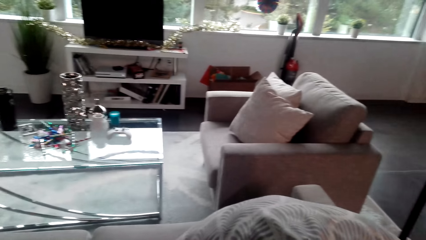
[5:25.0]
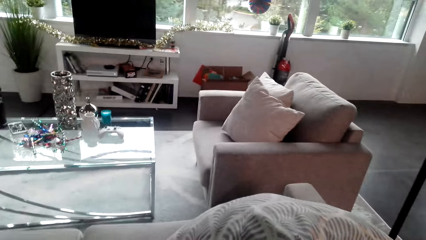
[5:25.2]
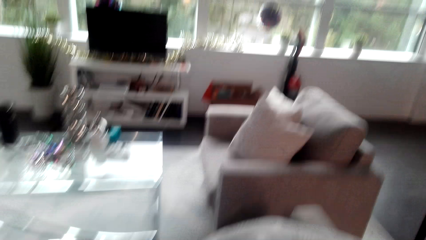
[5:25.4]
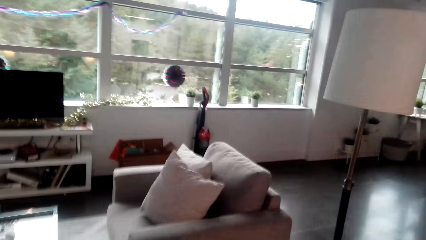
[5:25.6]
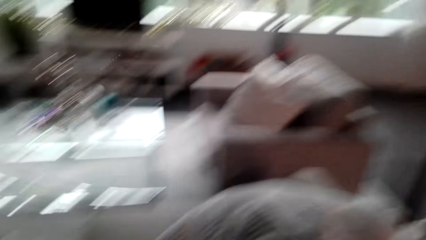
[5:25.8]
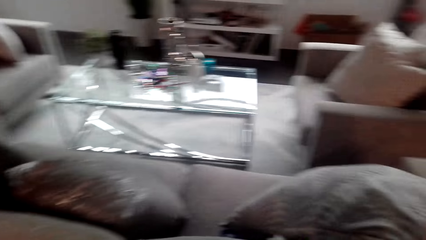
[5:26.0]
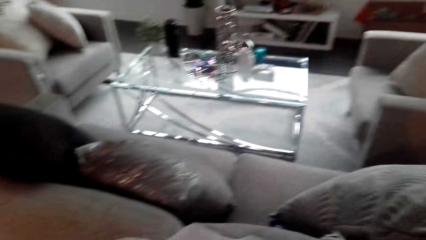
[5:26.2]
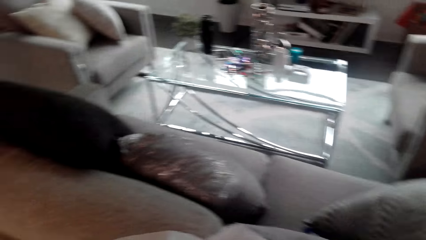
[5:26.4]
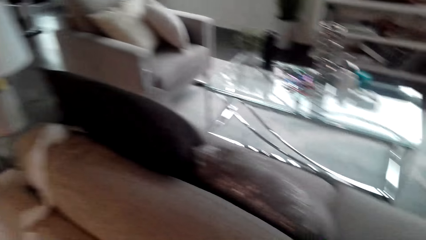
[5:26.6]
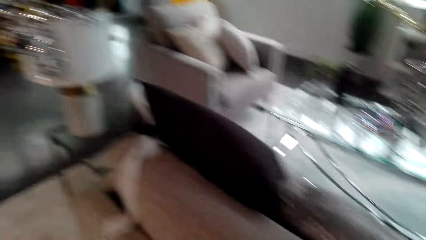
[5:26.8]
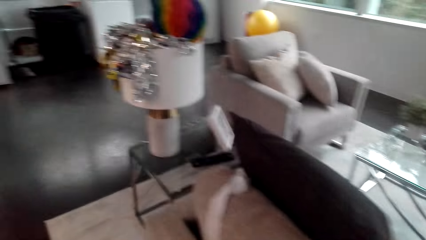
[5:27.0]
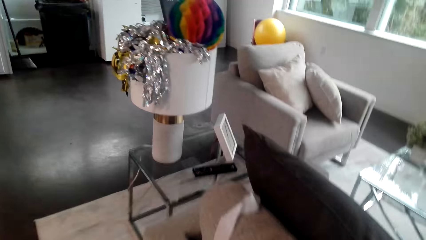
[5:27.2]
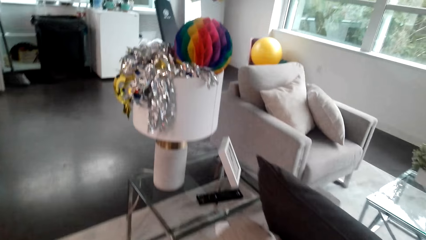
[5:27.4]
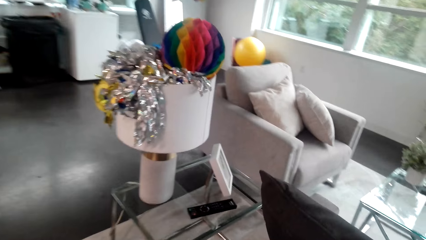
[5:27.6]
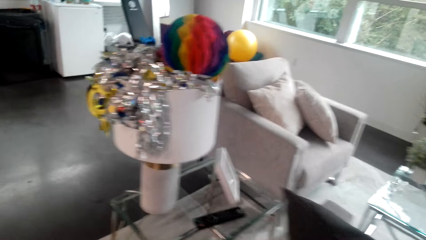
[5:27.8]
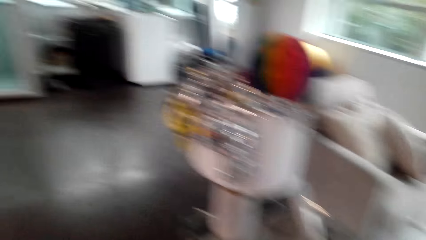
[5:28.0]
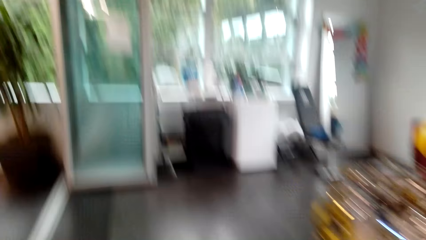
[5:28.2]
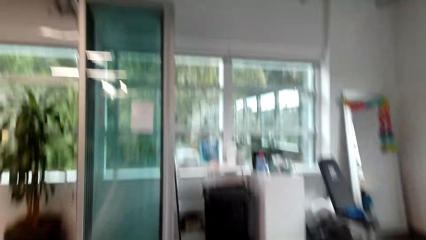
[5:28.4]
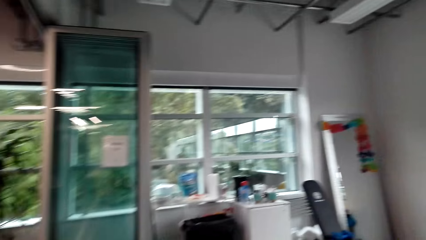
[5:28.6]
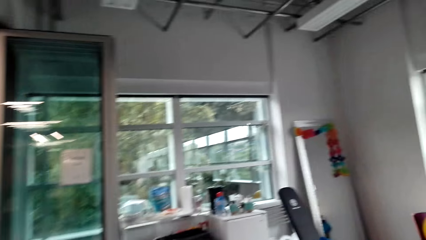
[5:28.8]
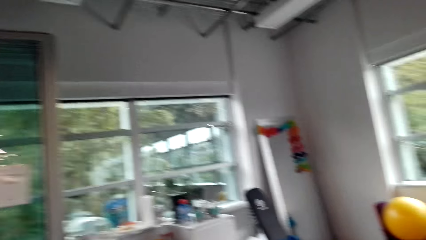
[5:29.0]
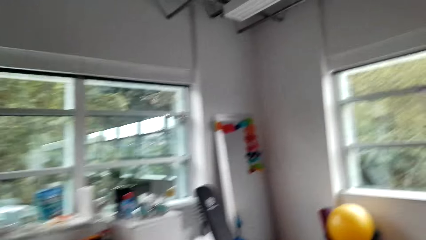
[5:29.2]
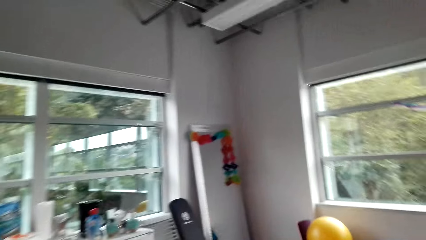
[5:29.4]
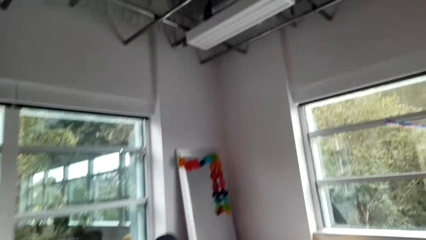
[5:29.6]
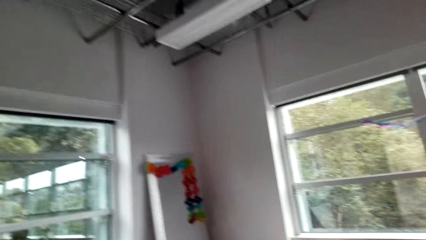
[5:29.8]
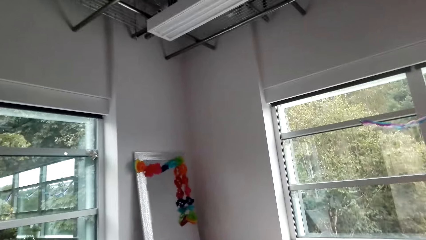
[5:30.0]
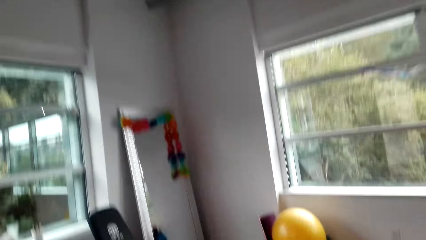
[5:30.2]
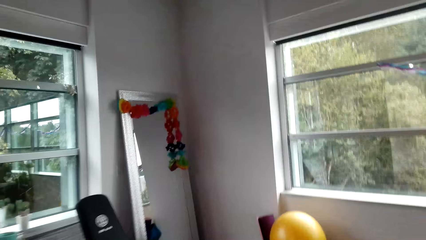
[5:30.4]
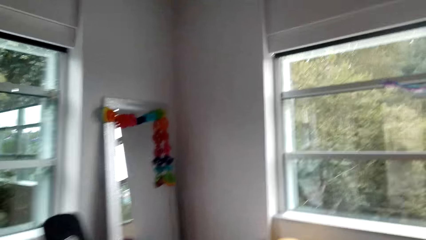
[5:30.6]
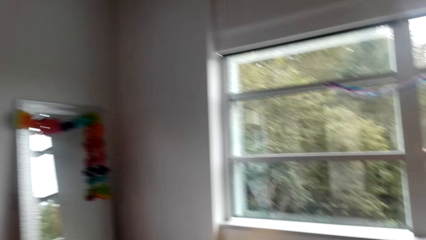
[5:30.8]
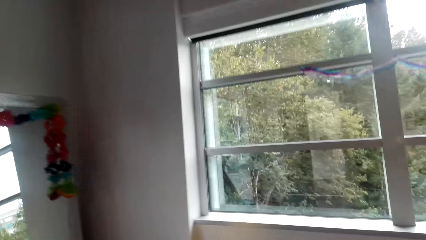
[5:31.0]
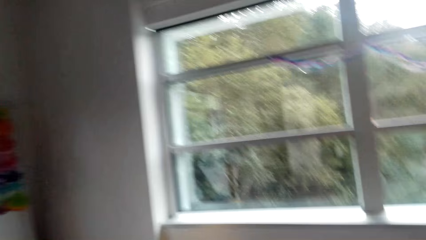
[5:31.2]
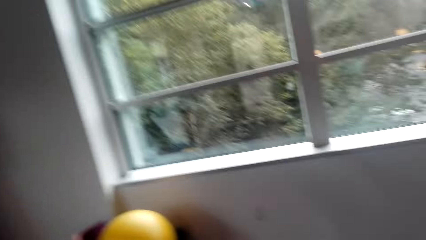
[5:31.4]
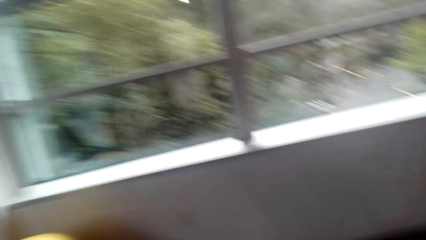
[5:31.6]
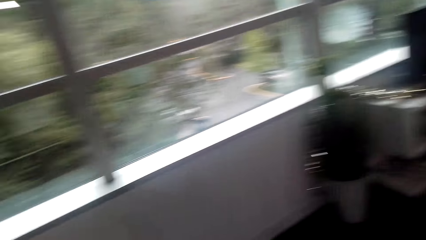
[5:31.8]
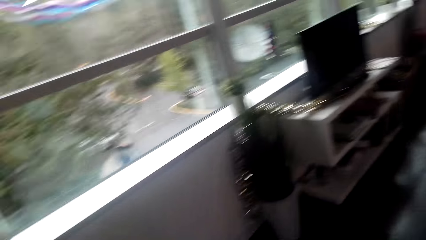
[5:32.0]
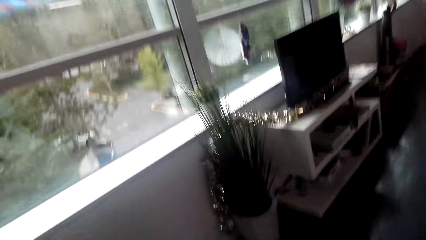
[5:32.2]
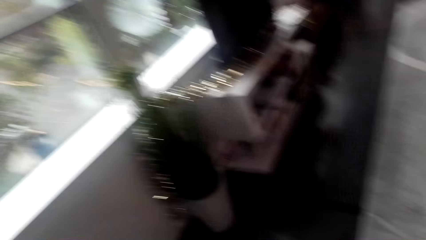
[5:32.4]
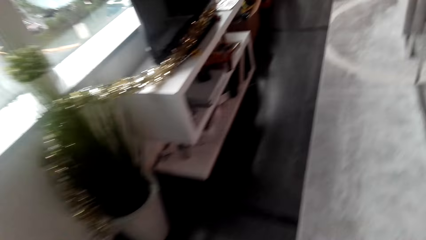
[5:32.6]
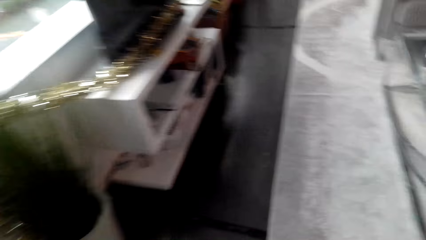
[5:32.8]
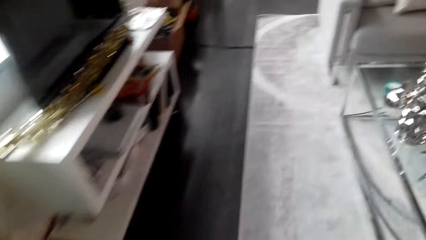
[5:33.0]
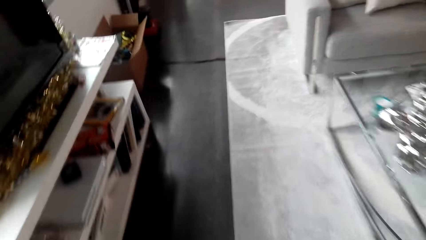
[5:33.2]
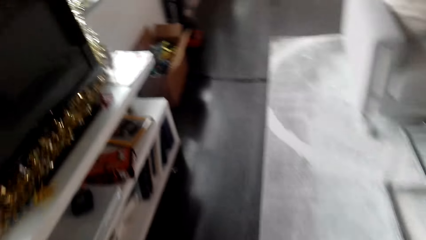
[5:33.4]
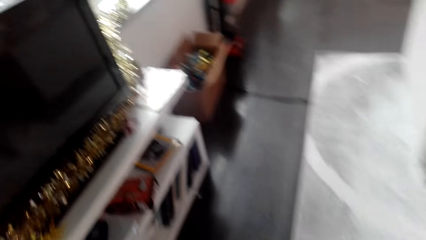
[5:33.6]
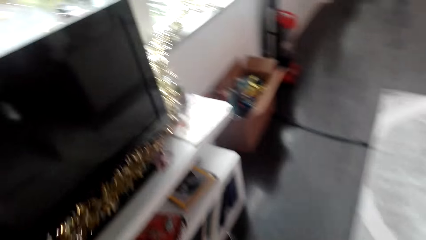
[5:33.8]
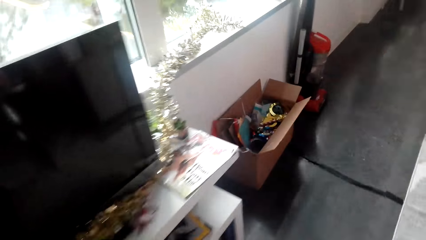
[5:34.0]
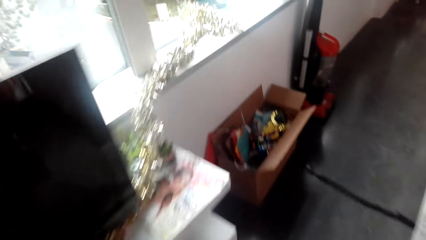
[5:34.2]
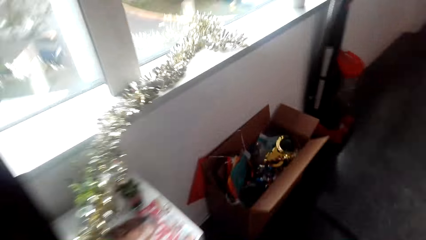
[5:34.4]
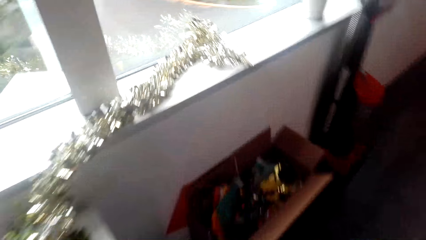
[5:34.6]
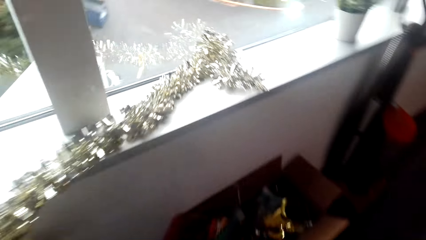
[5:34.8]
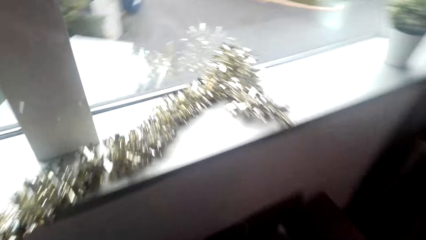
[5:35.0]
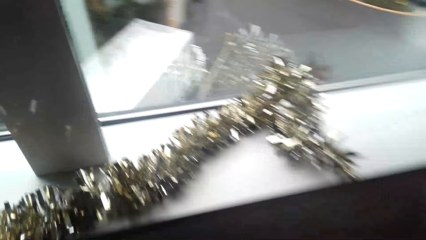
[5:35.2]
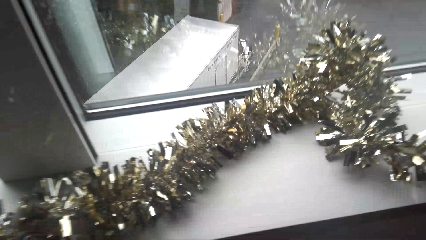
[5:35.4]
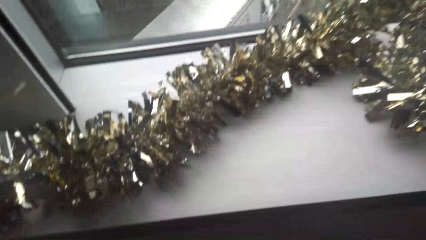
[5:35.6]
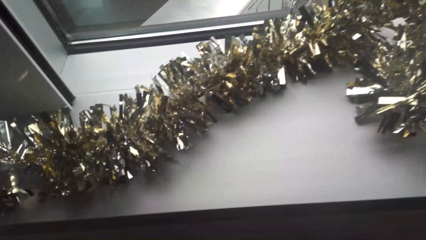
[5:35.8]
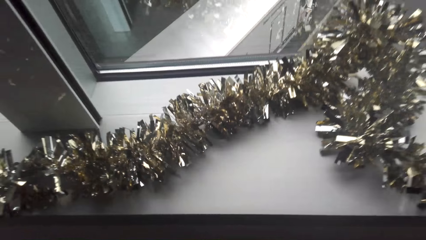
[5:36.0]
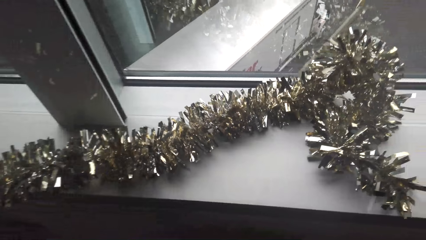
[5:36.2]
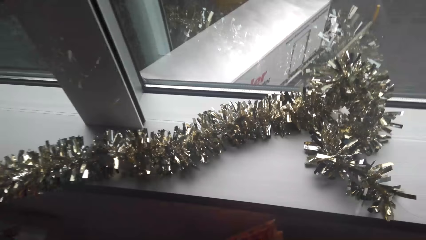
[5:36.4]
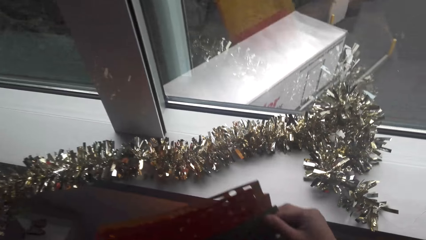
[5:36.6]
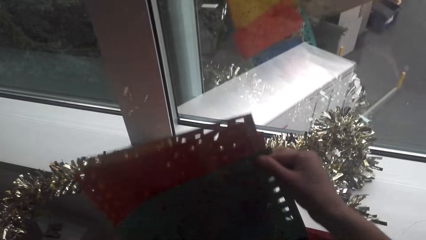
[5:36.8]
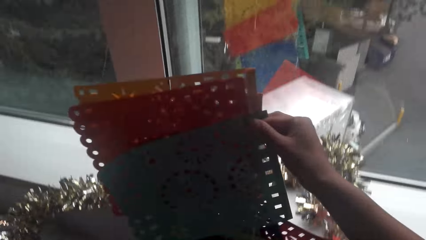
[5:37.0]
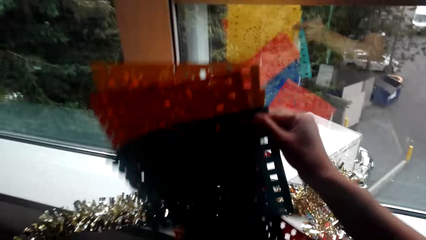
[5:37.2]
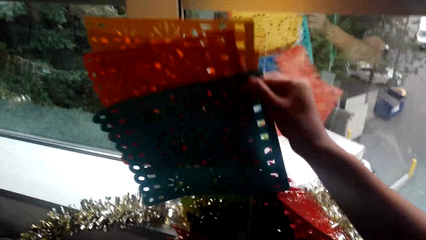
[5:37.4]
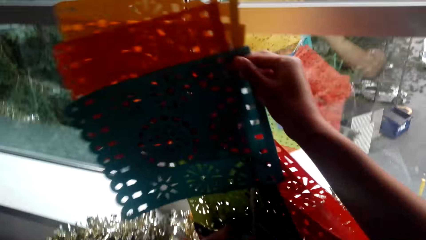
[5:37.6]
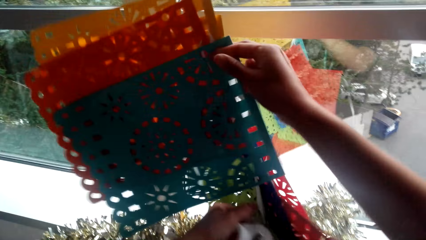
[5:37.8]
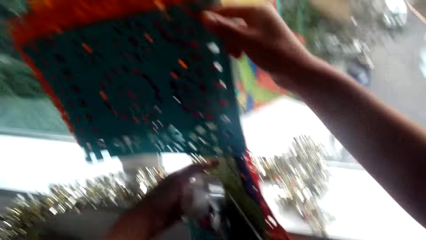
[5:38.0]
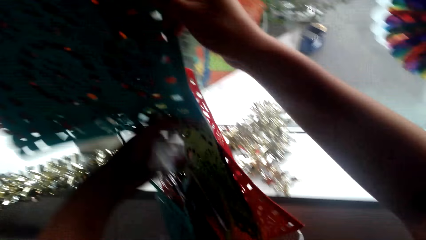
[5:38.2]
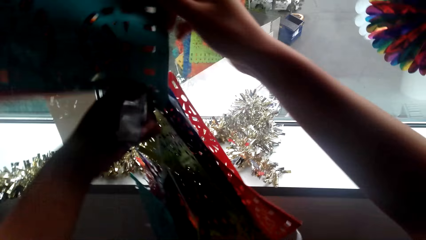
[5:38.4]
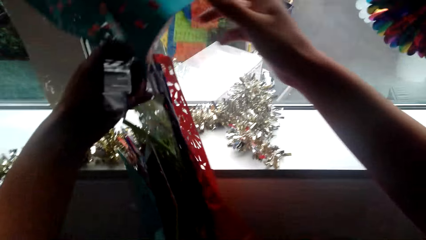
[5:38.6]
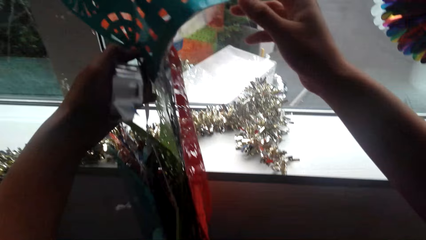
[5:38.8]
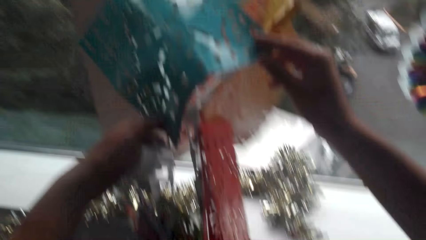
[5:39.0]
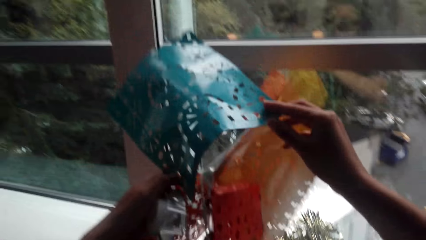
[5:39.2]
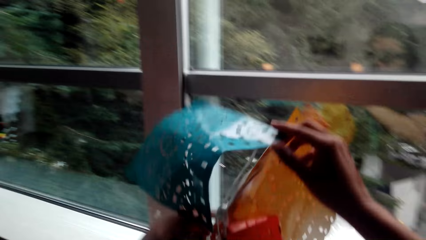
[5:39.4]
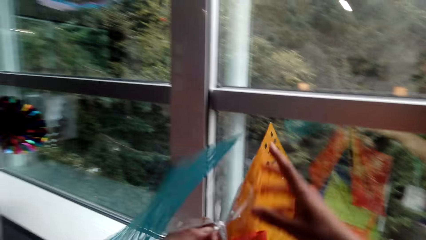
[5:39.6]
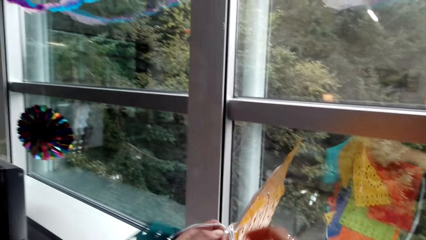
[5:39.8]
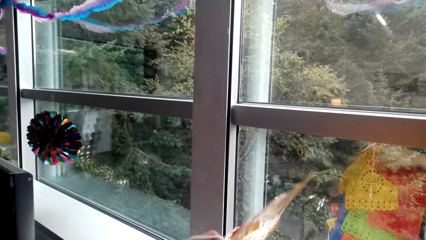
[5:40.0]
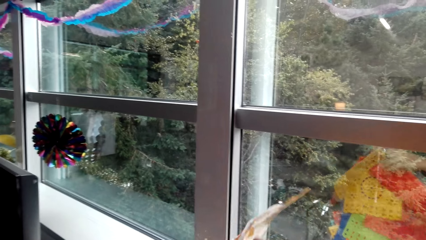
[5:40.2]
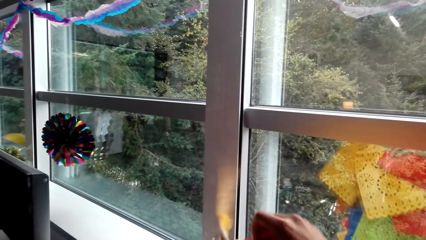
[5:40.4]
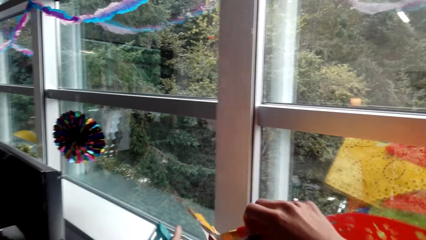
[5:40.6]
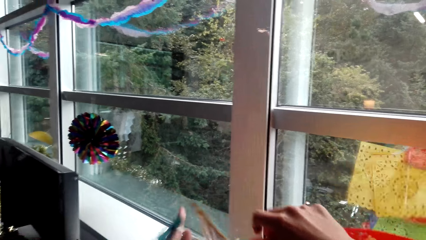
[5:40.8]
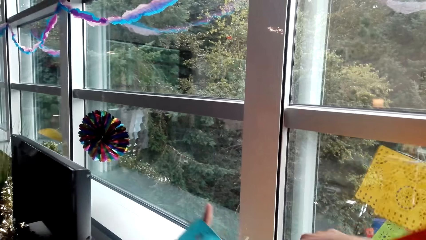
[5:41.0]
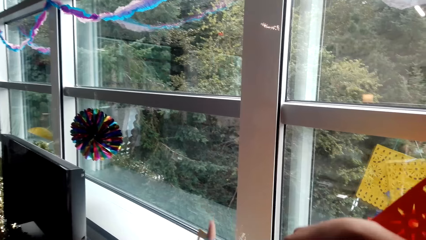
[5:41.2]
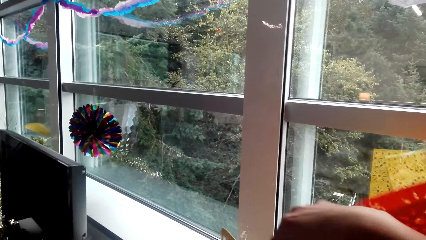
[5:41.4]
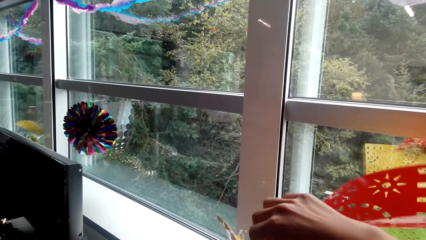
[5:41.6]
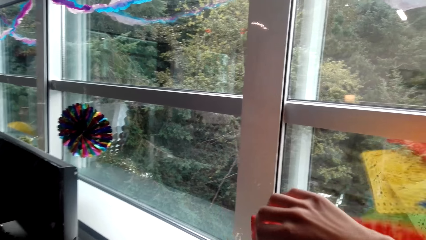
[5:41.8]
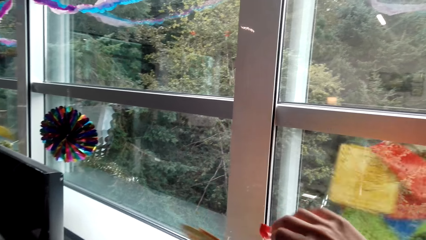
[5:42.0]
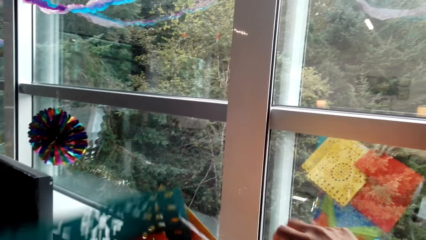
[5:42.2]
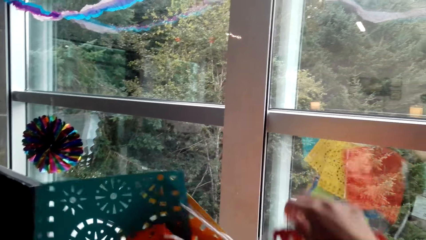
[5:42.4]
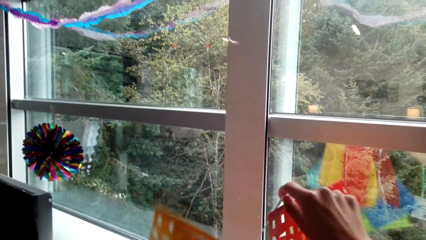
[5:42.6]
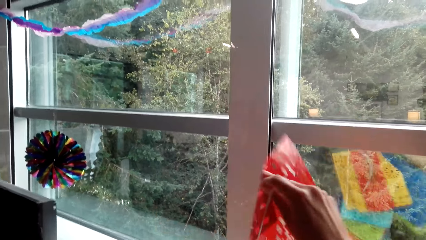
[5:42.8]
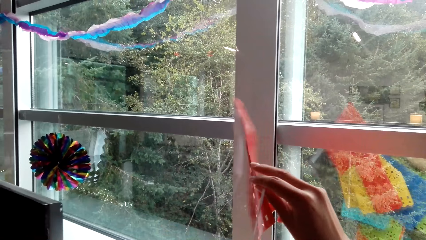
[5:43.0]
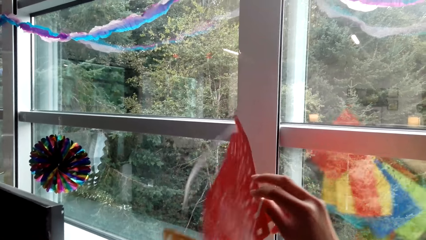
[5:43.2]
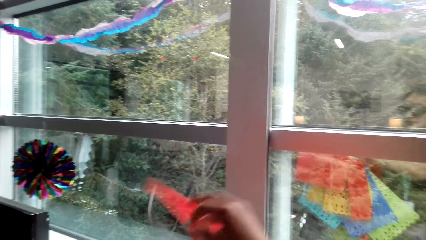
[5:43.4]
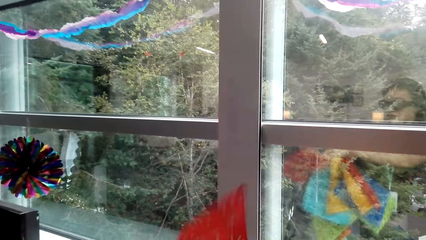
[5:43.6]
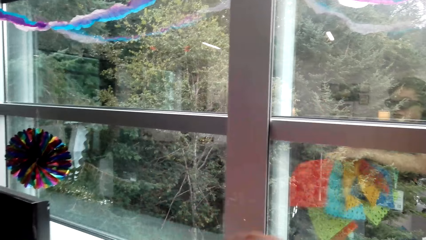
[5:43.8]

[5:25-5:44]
The camera wearer straightens the party decoration. They move around the room. They pick party decorations from the box. They touch grouped papers. They sort the party decorations.
